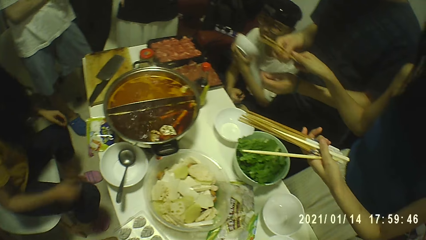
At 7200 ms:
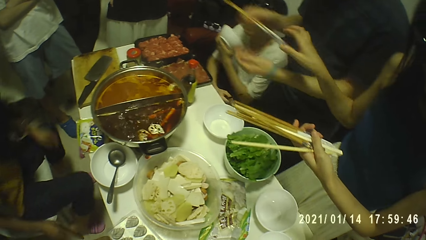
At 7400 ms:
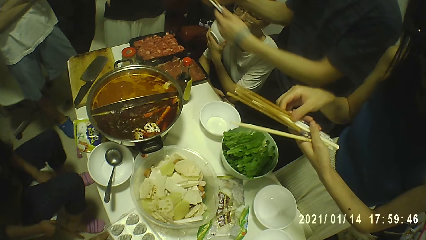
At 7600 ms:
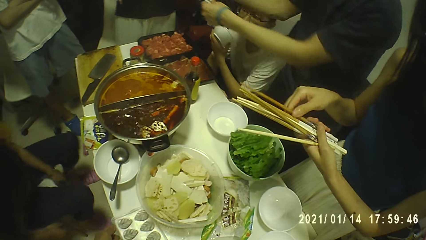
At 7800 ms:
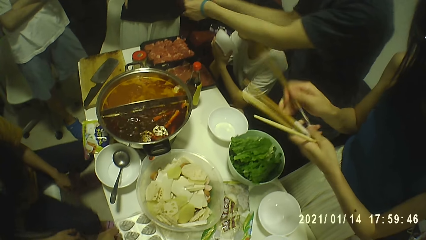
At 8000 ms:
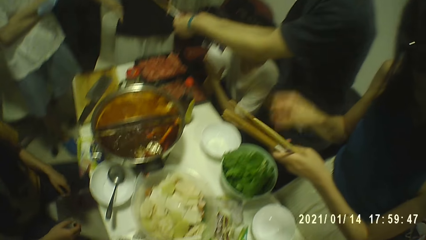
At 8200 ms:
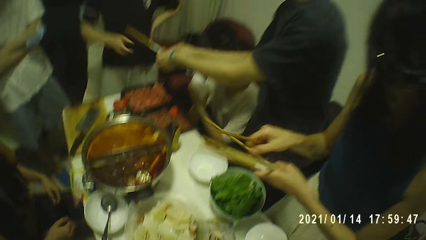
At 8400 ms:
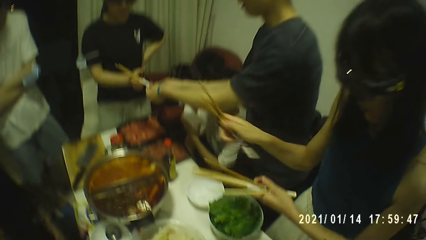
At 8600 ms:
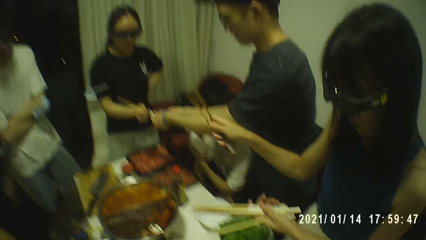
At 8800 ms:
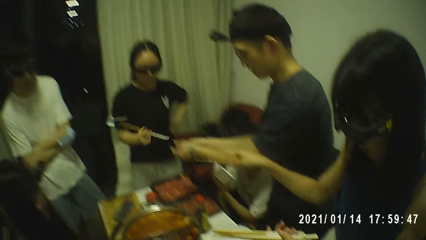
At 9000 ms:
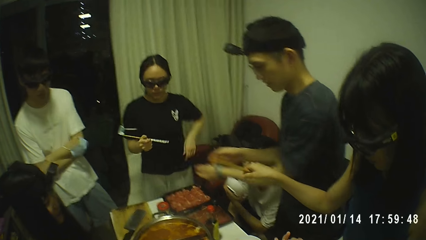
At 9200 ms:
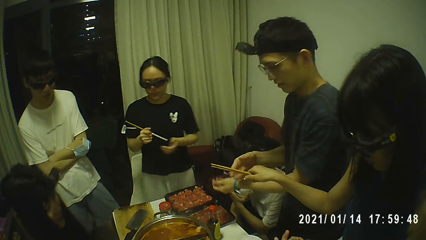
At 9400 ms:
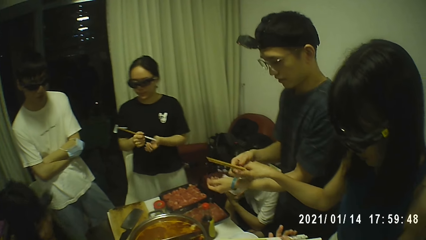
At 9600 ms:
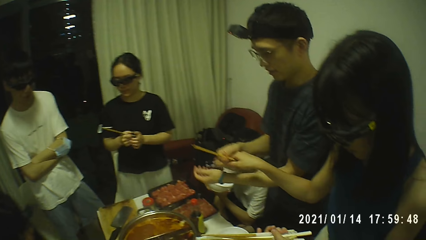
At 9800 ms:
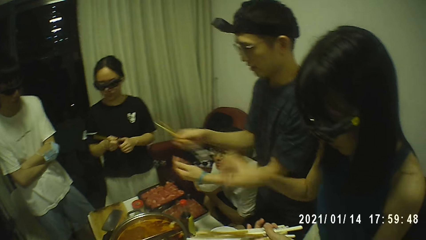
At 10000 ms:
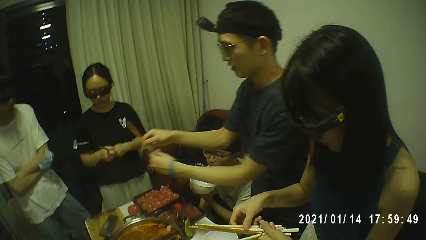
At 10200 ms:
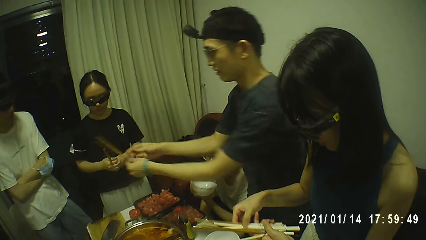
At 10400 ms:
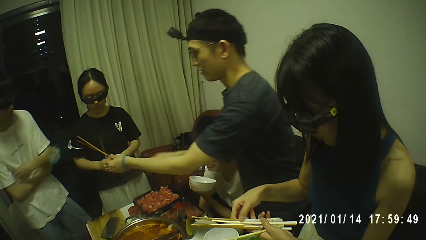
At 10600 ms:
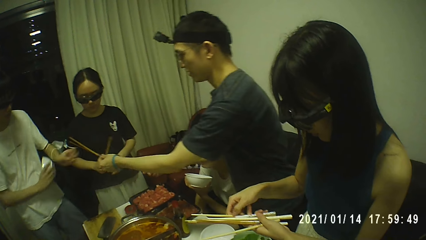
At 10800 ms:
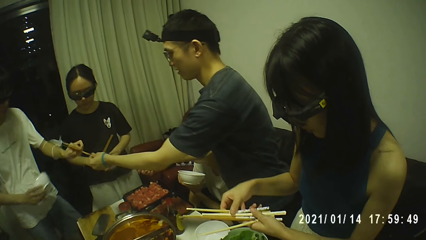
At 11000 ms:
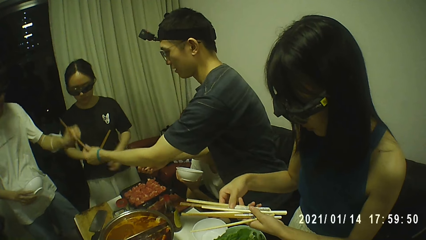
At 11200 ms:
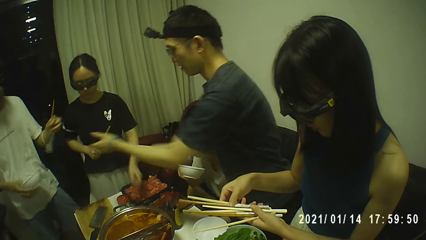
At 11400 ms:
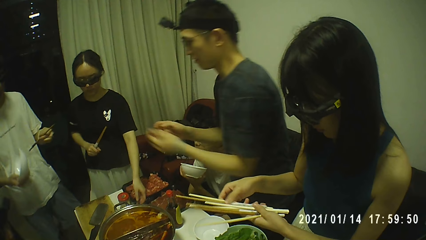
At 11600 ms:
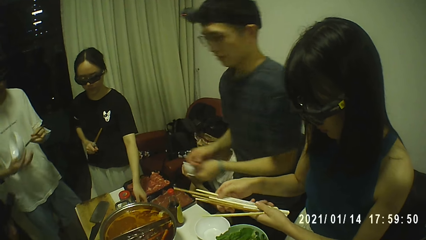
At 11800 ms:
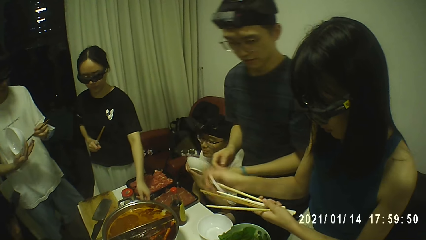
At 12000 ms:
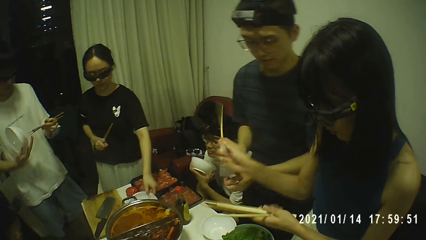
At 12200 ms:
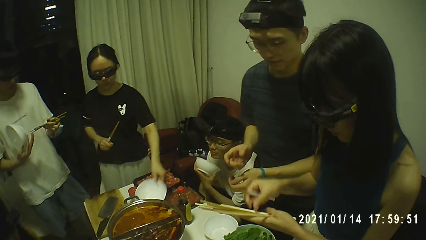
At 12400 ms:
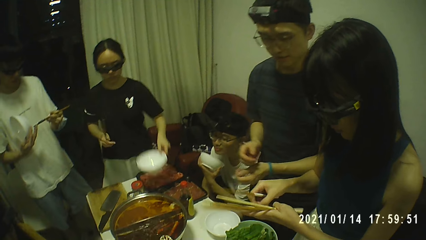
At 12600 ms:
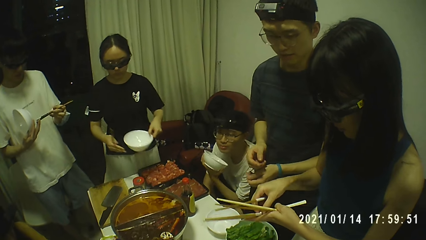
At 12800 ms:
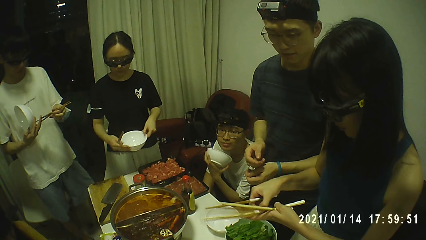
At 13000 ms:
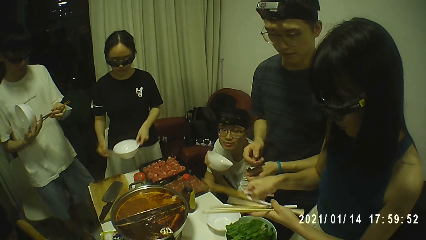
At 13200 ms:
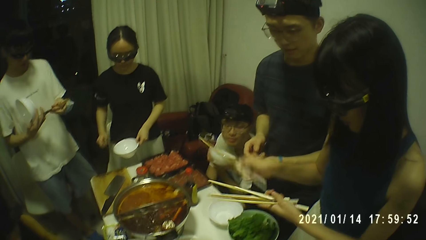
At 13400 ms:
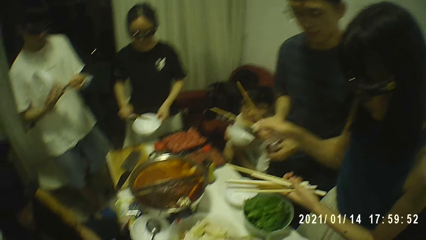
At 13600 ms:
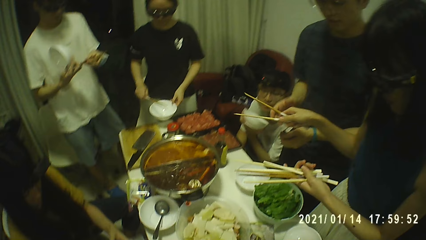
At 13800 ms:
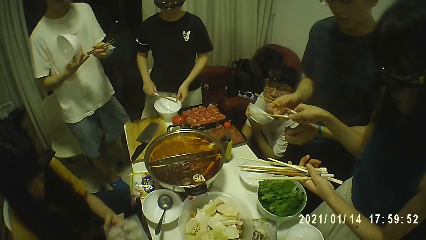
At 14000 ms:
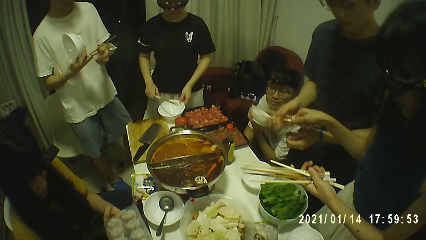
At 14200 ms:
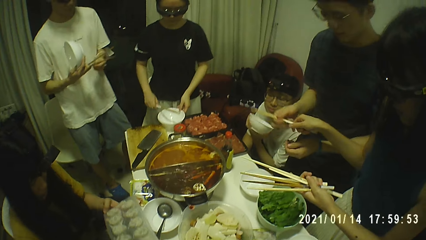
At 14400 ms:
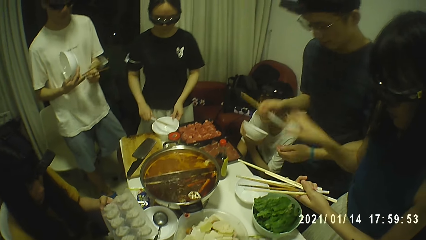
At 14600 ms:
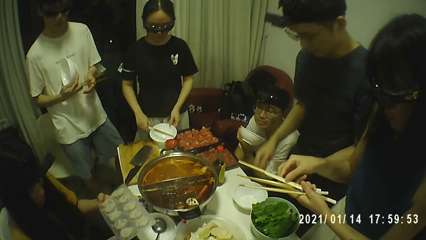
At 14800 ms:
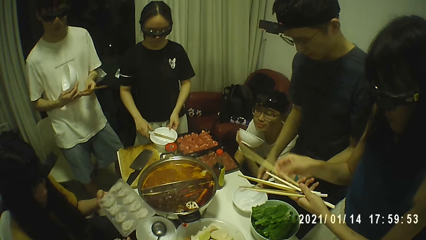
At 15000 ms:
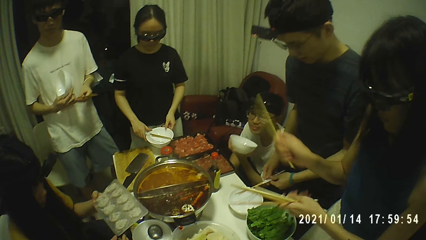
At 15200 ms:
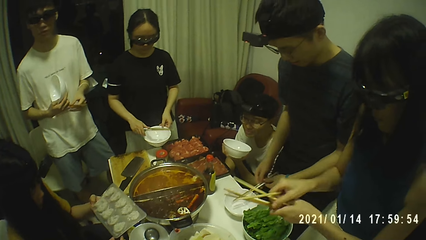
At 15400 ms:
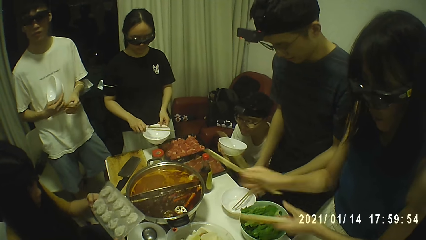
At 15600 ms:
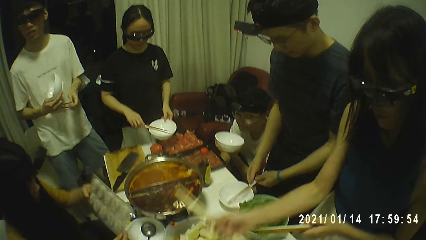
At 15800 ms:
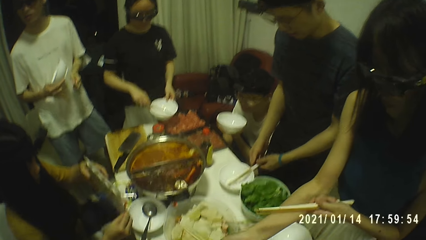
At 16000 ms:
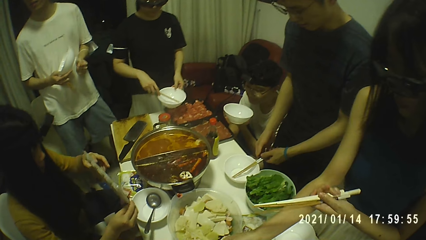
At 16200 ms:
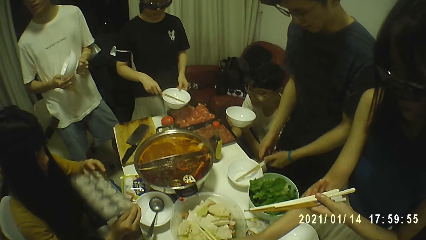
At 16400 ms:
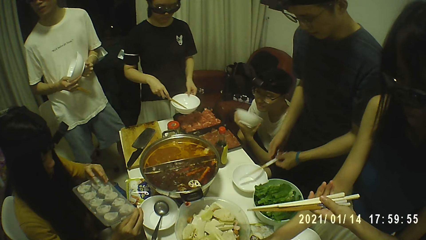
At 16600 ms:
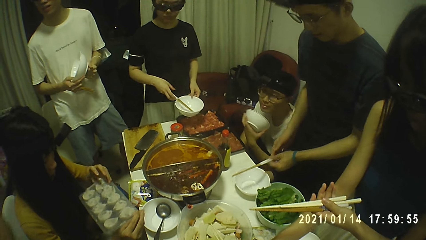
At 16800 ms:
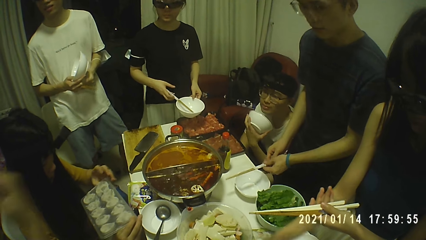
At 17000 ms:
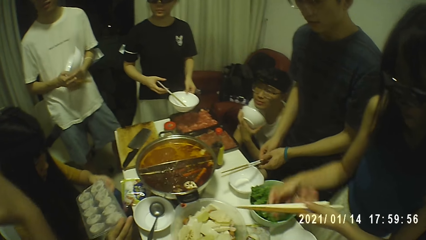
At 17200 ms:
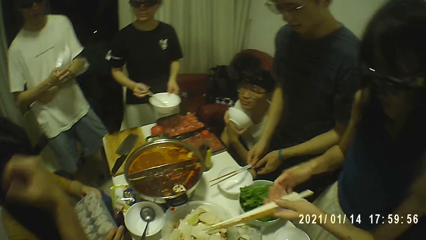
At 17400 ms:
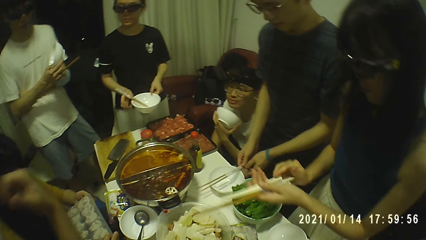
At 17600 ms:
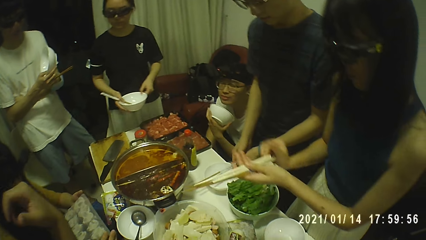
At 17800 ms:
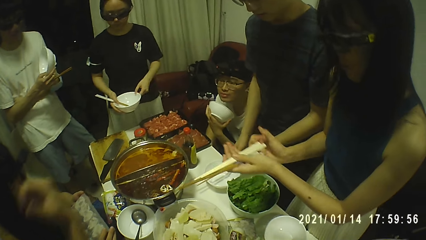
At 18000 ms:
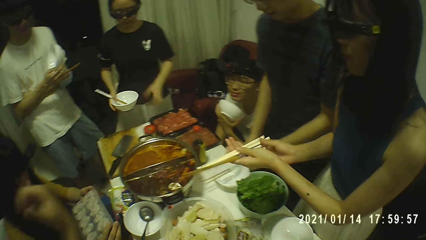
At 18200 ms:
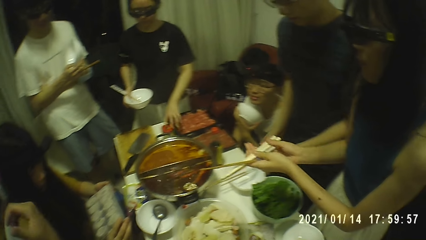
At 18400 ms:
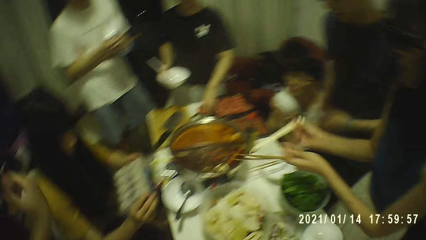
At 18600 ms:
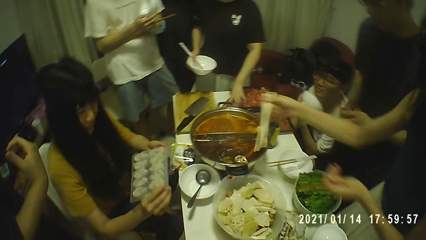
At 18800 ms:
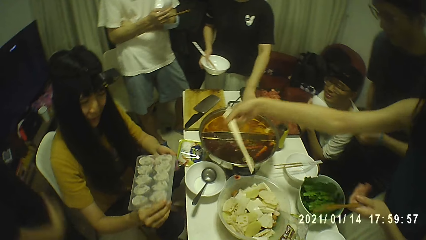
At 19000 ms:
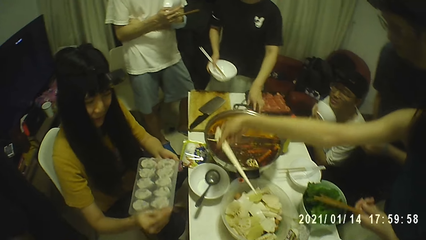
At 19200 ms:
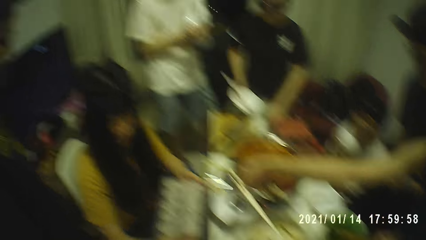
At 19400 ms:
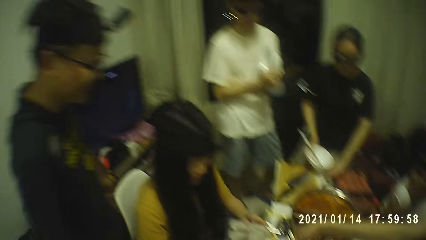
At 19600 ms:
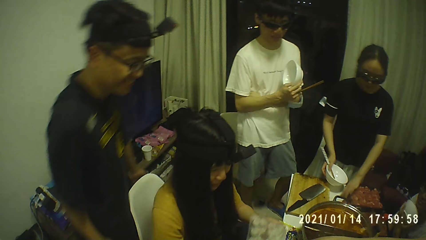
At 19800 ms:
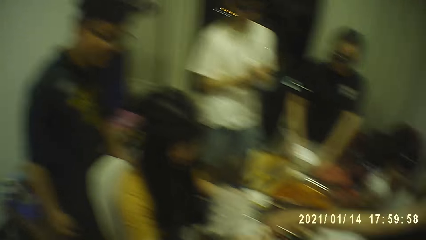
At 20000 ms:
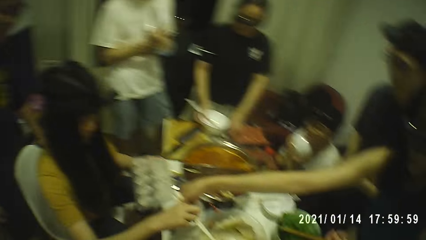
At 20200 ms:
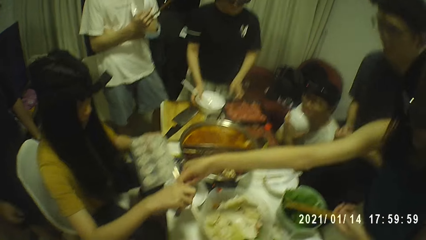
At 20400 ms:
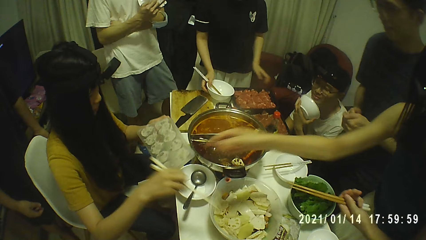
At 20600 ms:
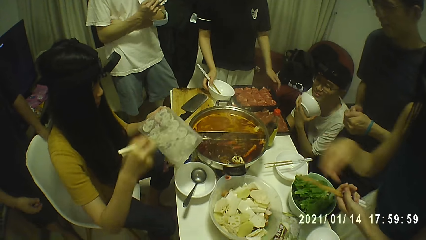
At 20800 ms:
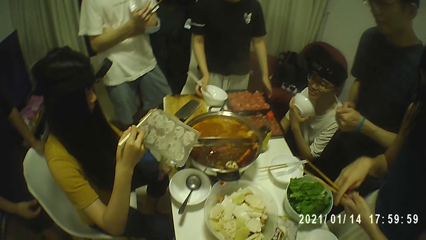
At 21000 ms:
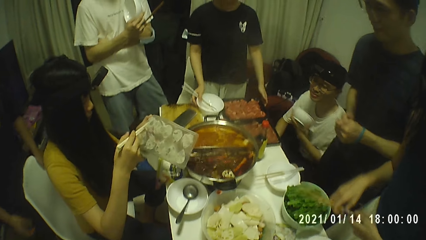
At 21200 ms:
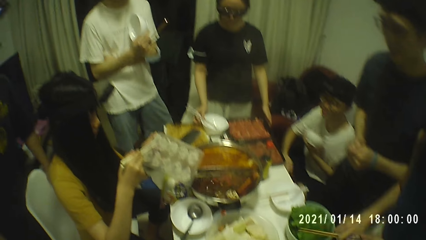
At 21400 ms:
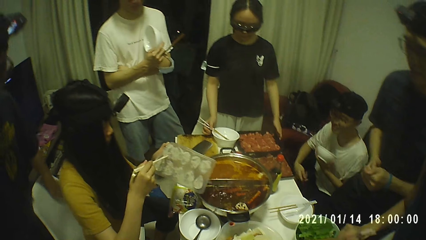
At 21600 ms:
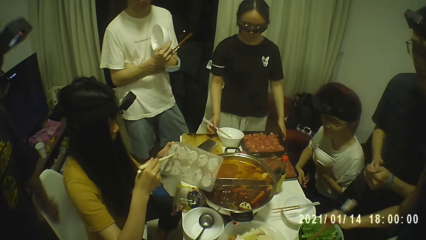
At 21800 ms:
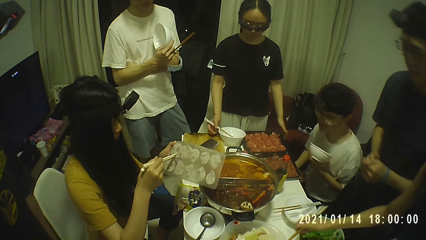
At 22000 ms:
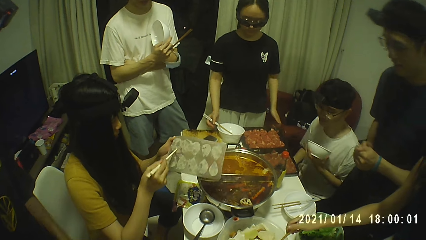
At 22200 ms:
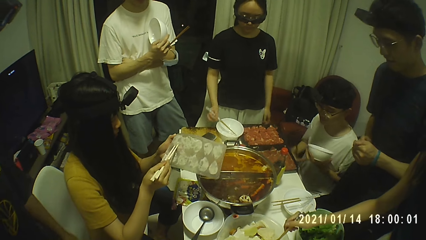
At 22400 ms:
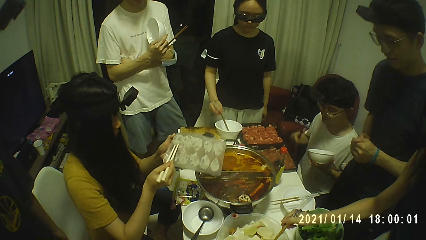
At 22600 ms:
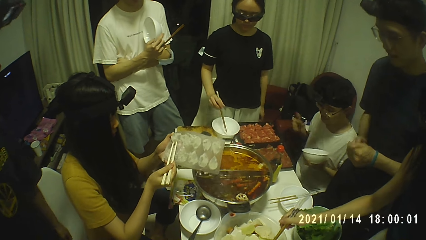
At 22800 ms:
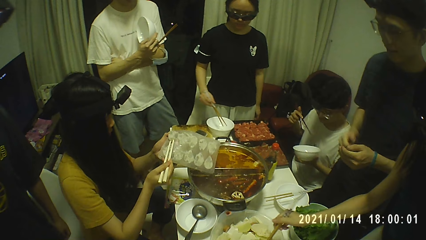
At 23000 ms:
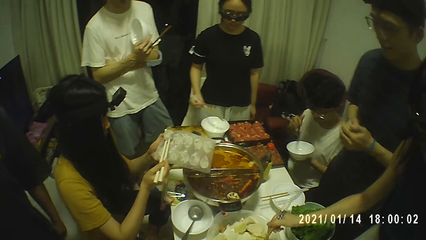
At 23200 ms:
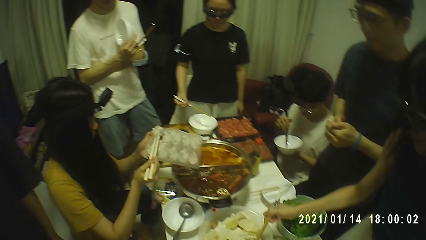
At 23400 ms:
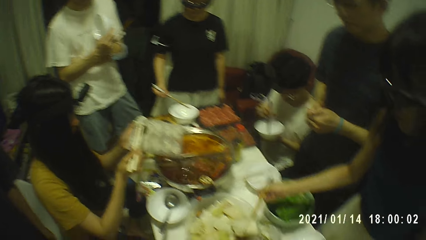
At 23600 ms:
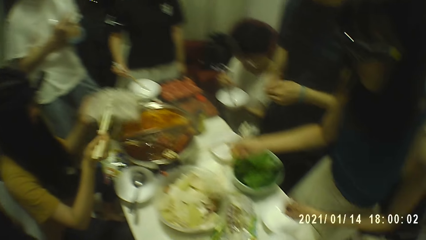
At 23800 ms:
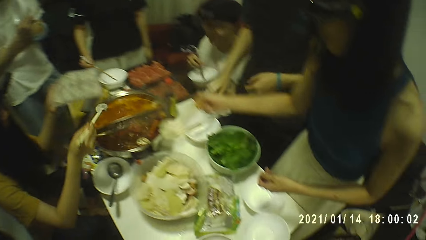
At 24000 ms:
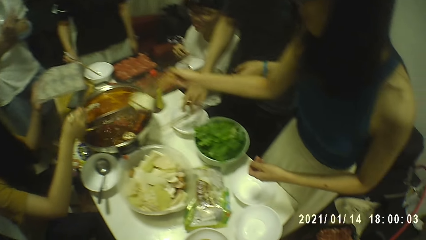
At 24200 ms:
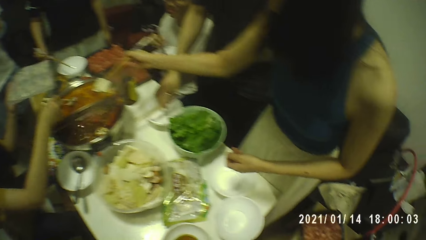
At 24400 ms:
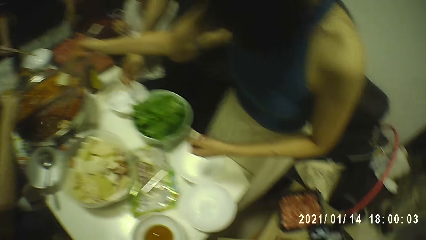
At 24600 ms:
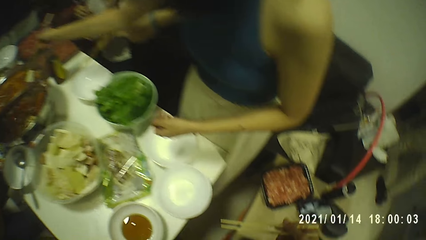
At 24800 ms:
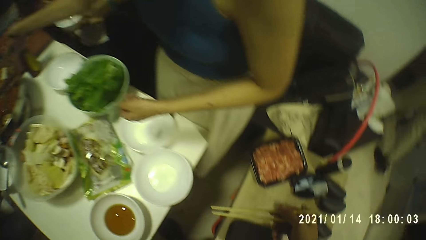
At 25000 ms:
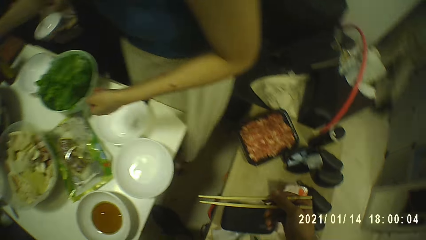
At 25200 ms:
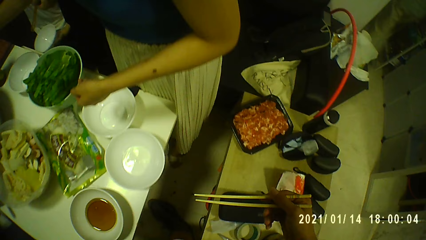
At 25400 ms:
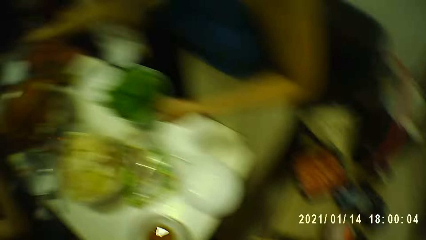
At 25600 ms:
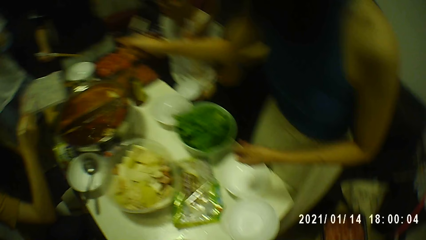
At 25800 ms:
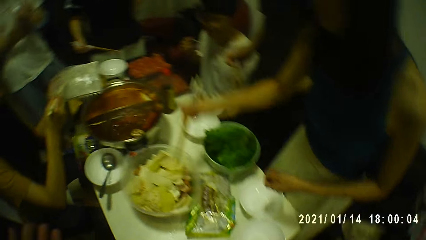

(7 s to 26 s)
The man passes the chopsticks to a woman. Another woman passes 2 chopsticks to the man. The man passes the chopsticks to another man. The first woman picks up a plate from the table with her left hand. The second woman passes 2 chopsticks to the first man. The first woman drops the plate on the table with both hands. A person turns something on her hands. The second woman drops two chopsticks on the table with her right hand. The second woman passes 2 chopsticks to a third woman. The third woman takes some dumplings from a pack with the chopsticks with her right hand. The third woman puts the dumplings into a hot pot on the table with the chopsticks. The second woman puts some bamboo shoot into the hot pot with the chopsticks with her right hand.
